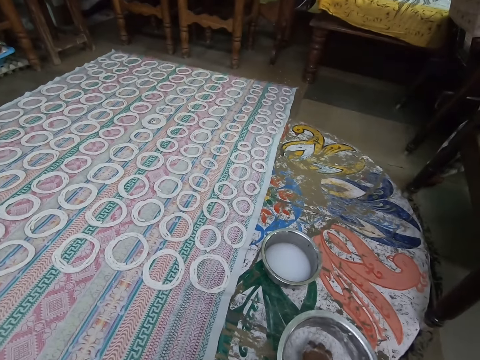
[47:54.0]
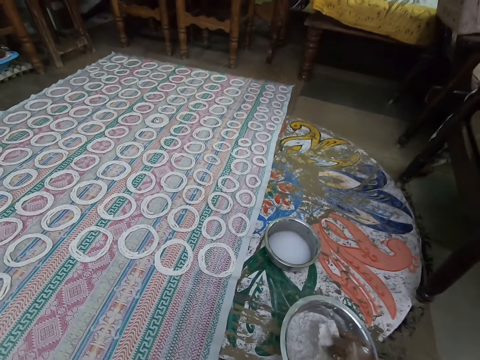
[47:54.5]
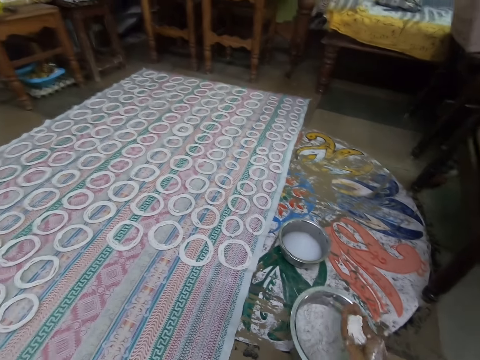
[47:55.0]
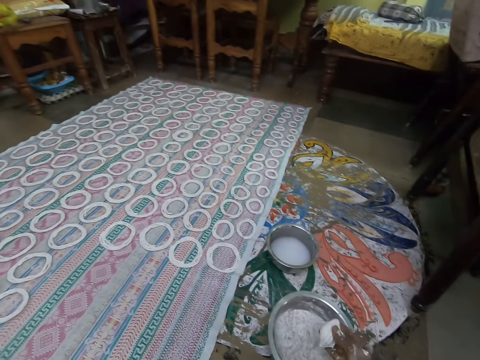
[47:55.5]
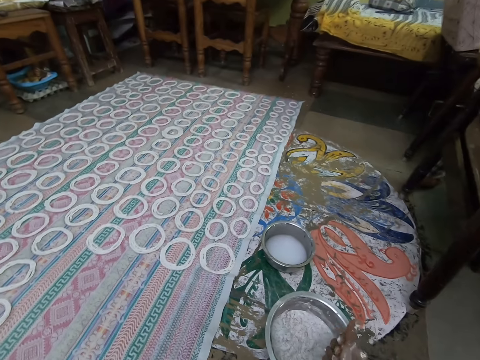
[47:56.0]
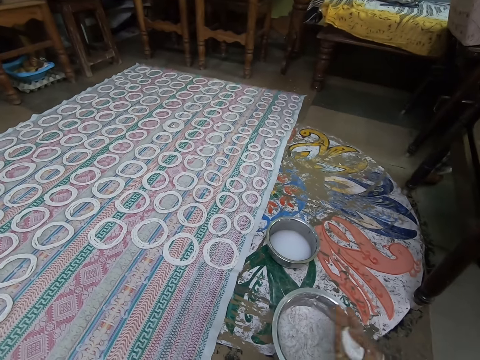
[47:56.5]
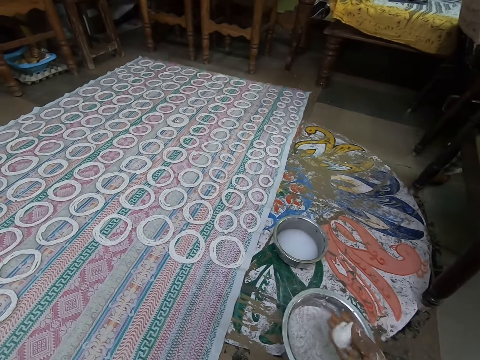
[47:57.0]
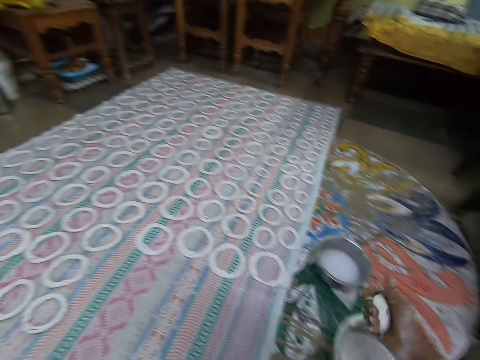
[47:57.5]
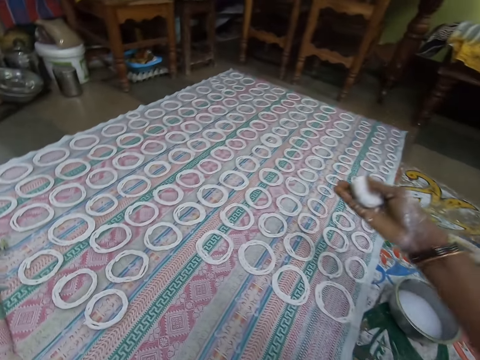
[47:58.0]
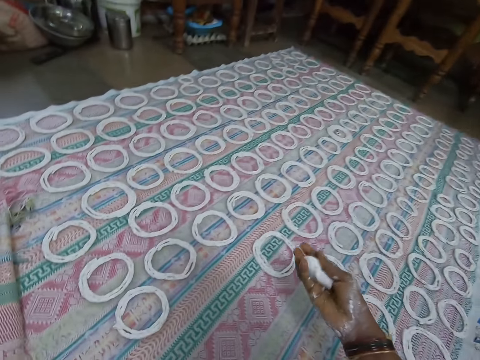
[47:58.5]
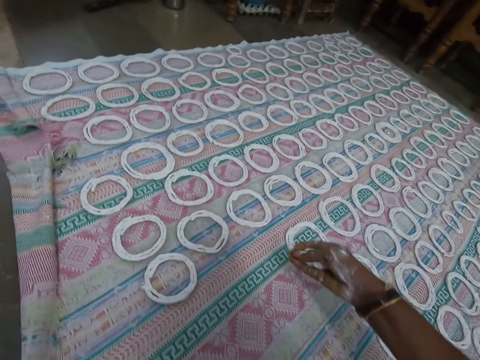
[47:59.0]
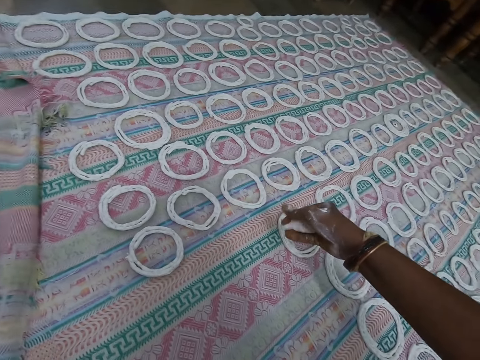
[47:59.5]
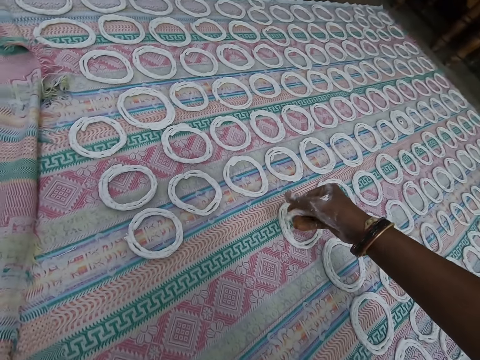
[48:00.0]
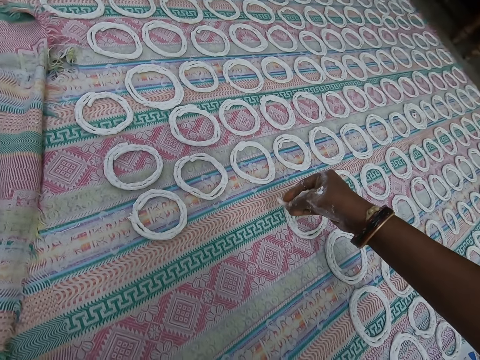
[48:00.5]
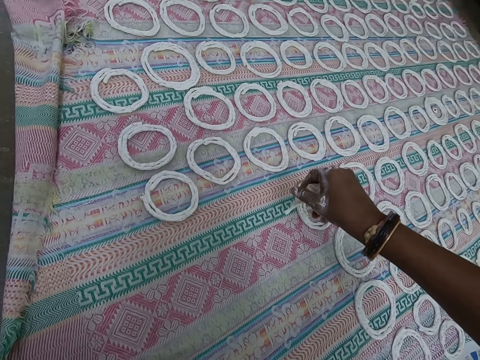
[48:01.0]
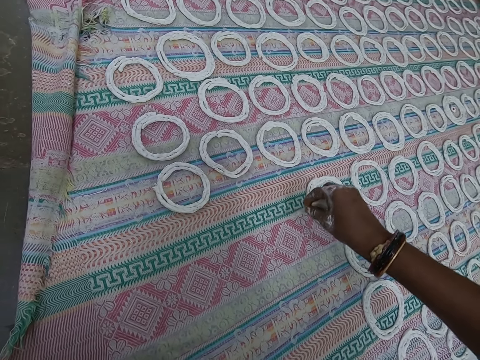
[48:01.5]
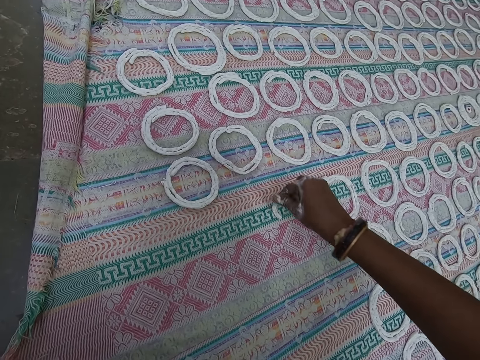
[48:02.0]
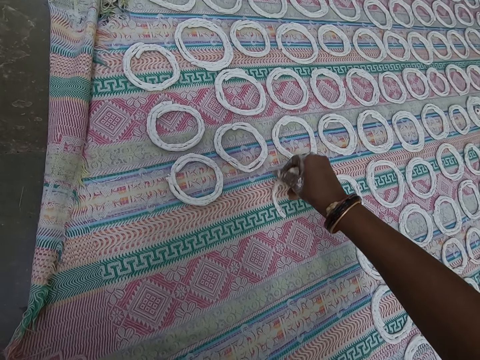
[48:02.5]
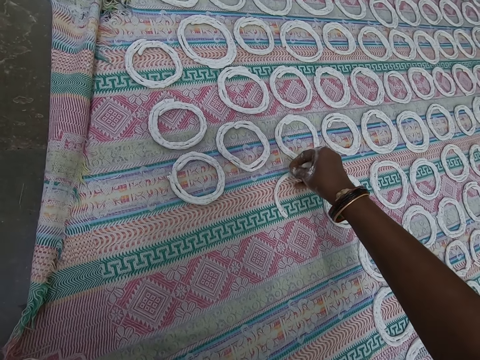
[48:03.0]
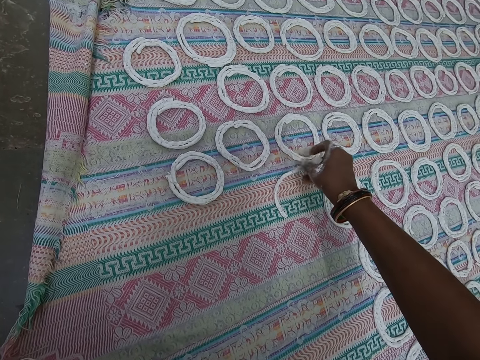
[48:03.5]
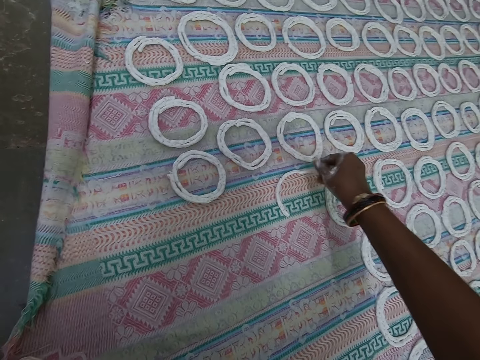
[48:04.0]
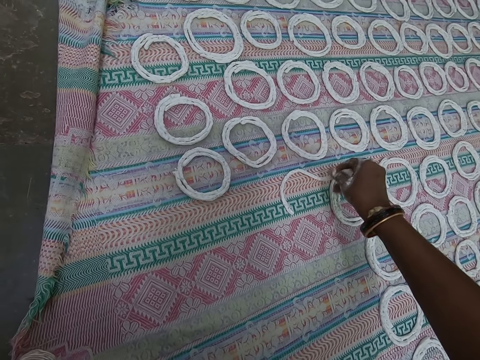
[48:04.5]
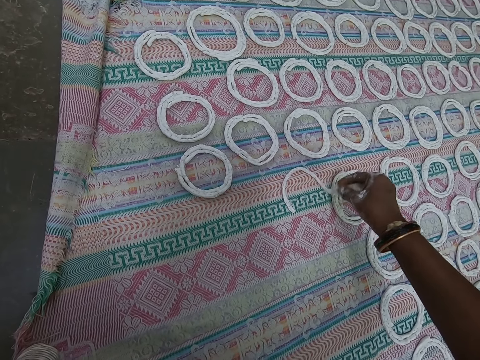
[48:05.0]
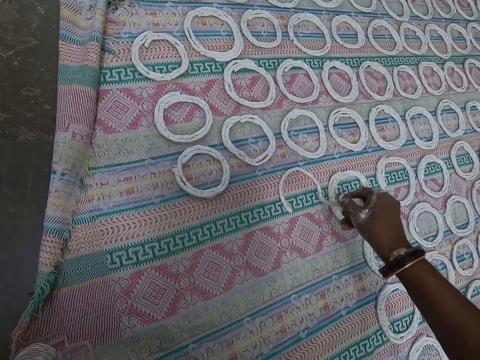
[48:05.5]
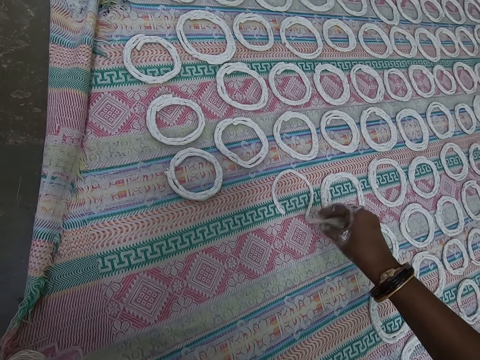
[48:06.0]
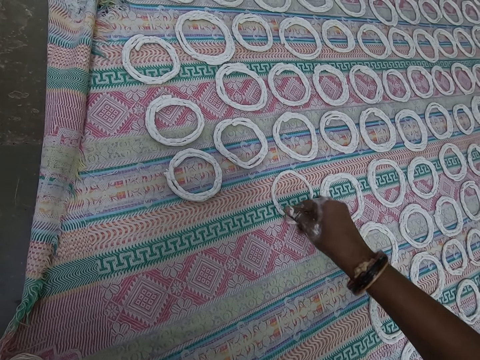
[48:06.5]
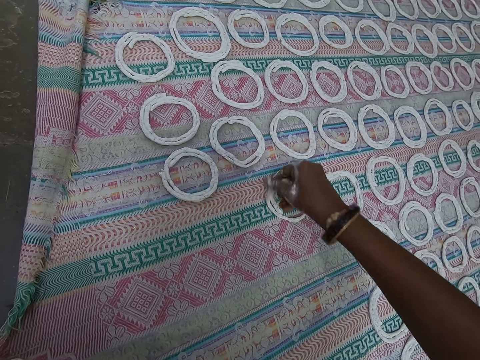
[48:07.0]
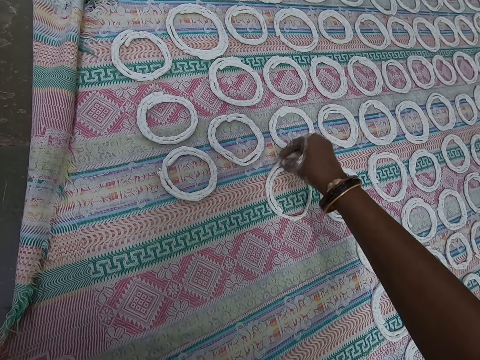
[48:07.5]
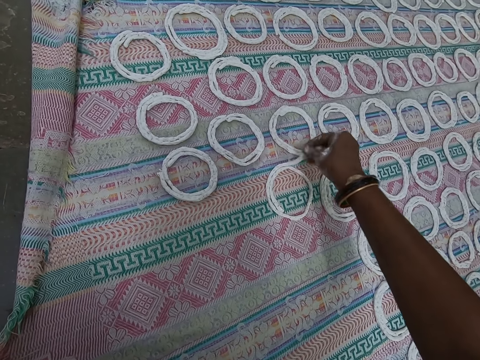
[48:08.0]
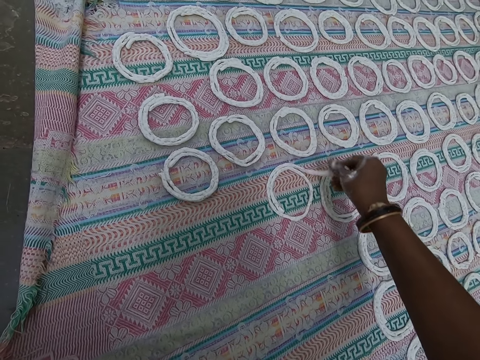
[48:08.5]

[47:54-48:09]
The camera wearer scoops dough from a stainless bowl on the ground with her right hand. They cut the dough with his hand. They roll the dough in her right hand and squeeze the dough with his hand. They rotate the dough around the mat. They lay the dough on the cloth on the floor into shape with her right hand.

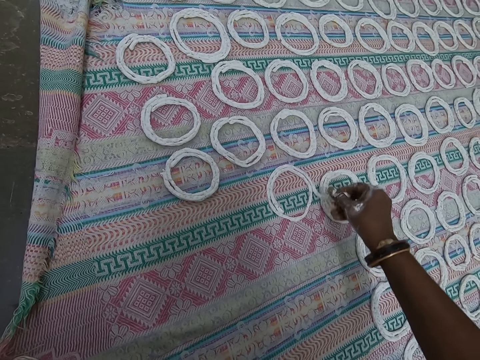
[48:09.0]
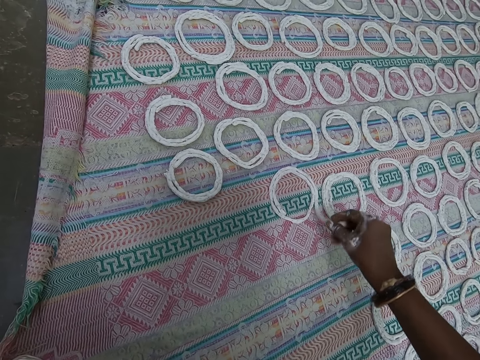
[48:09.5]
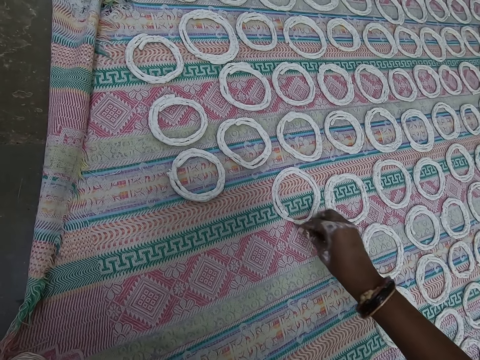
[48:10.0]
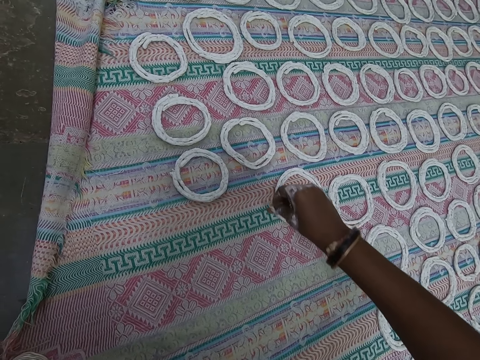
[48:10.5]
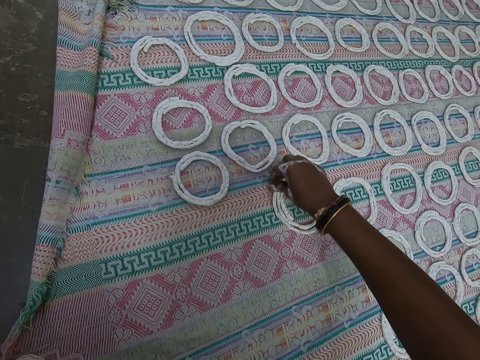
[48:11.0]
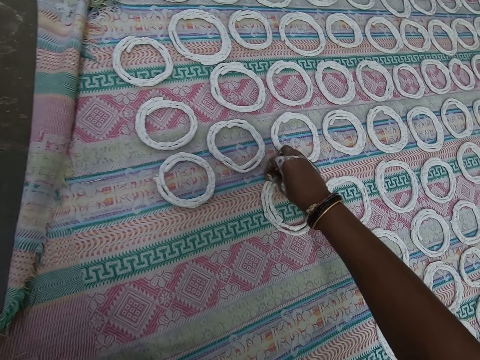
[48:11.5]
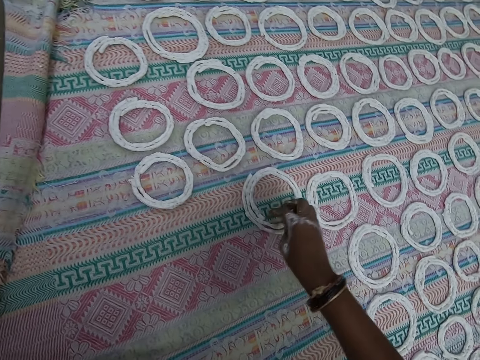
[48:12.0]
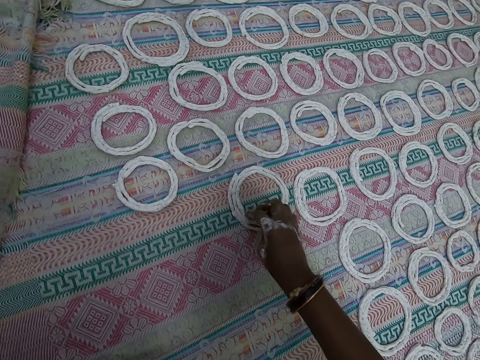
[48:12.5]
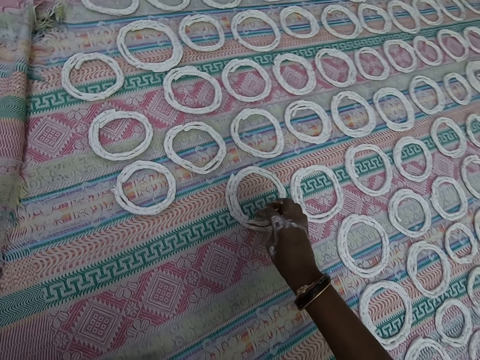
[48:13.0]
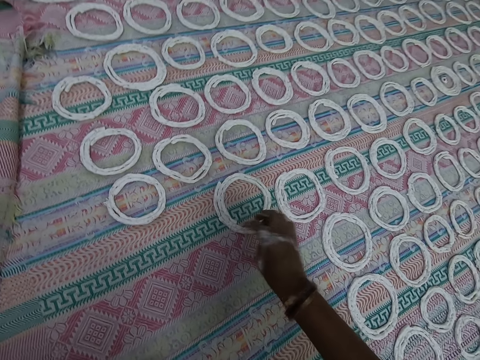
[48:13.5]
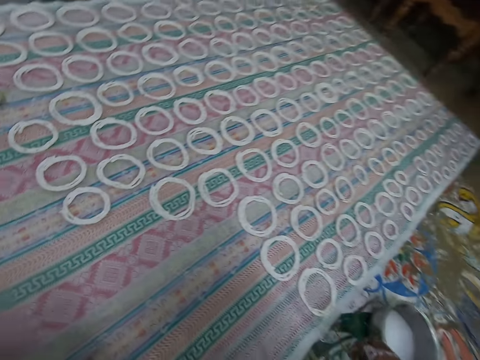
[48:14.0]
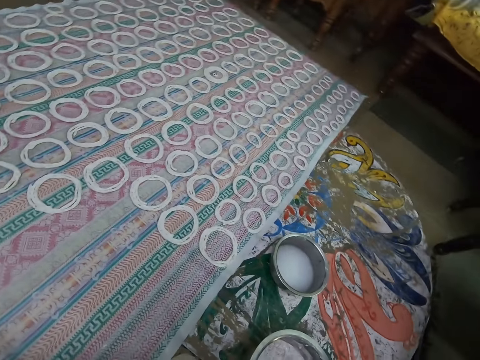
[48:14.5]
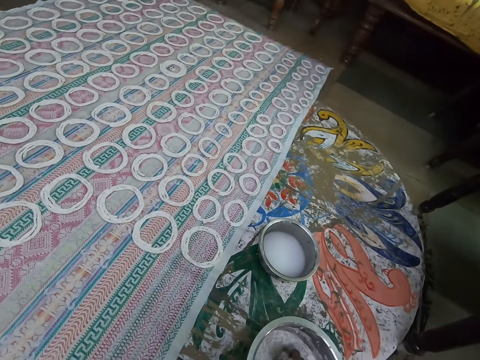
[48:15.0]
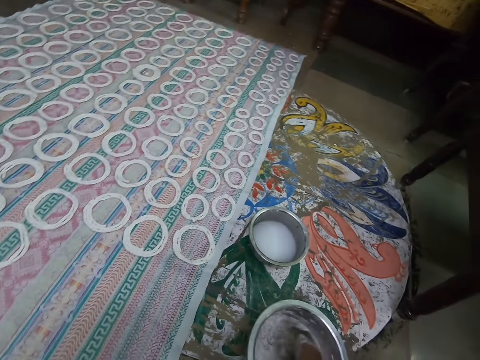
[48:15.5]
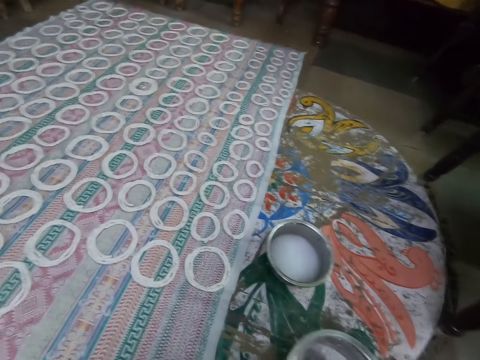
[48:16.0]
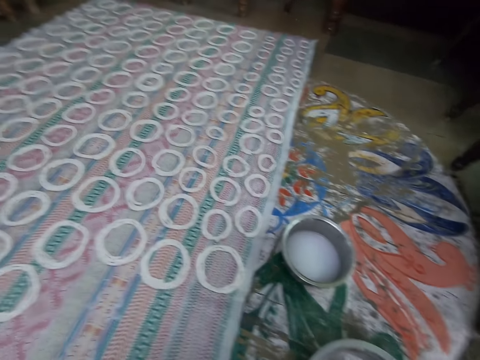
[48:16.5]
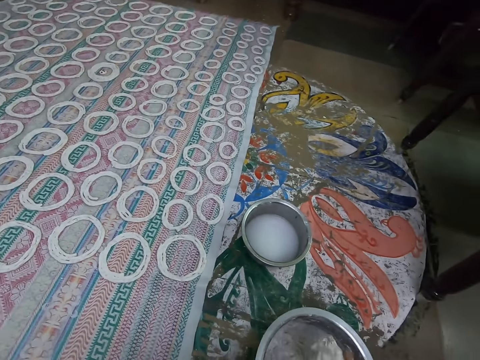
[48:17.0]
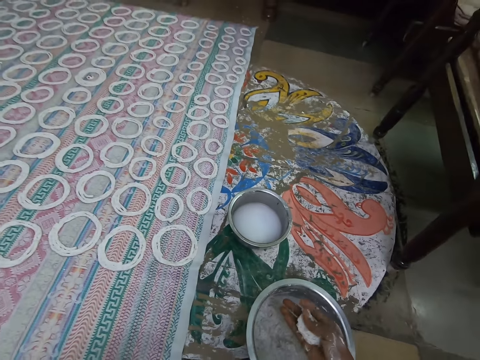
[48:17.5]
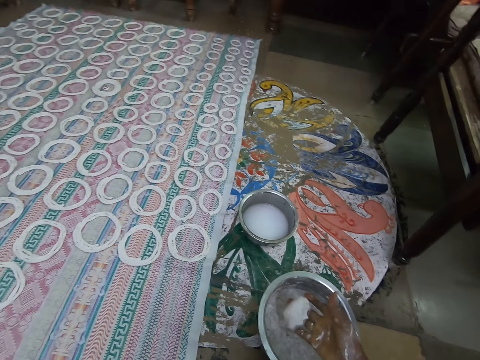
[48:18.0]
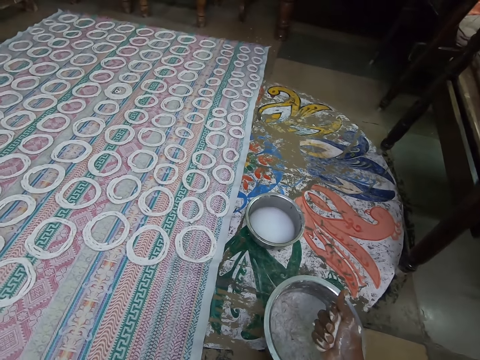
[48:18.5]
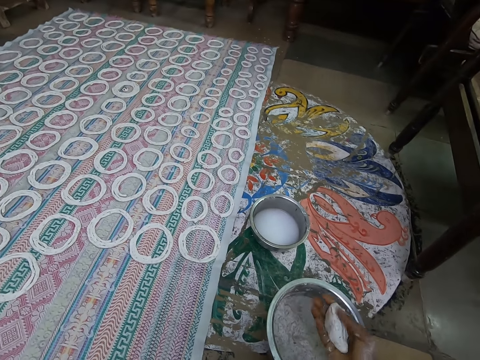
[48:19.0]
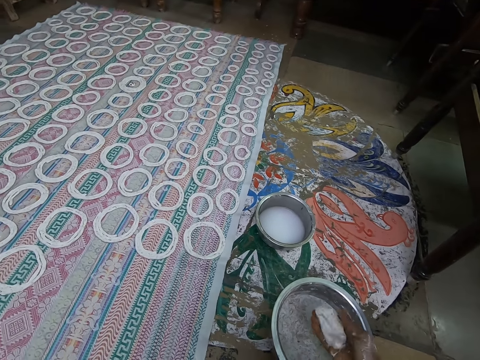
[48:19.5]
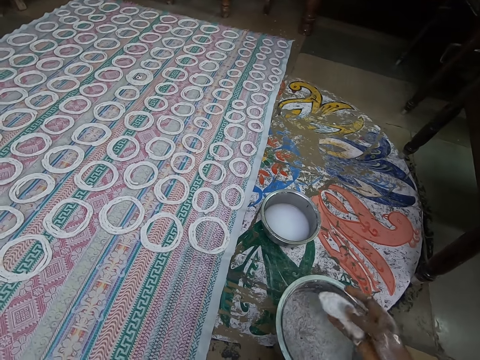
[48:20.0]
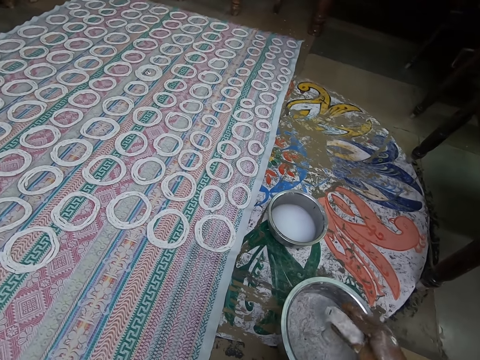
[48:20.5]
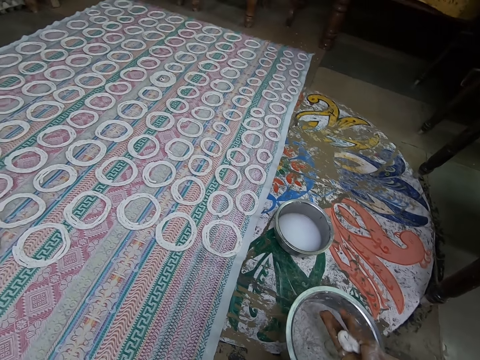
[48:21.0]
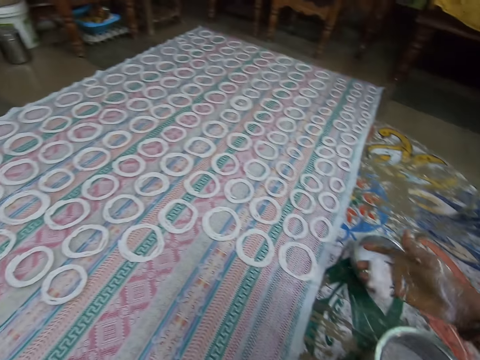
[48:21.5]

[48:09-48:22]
The camera wearer touches the shaped dough on the cloth with her right hand. They align the dough. They pull his hand off the dough. They scoop dough from a stainless bowl on the ground with her right hand. They cut the dough with his hand. They squeeze the dough with his hand and roll the dough in her right hand.
